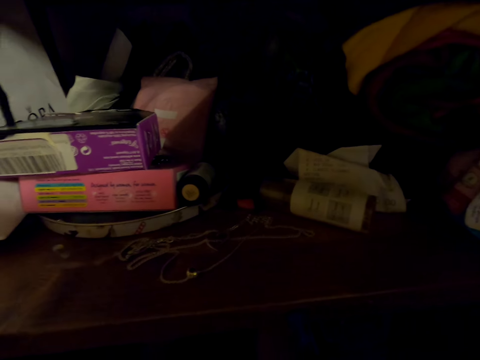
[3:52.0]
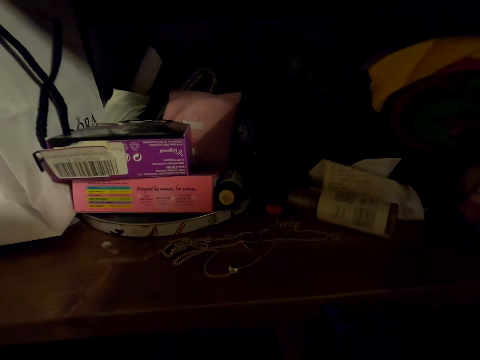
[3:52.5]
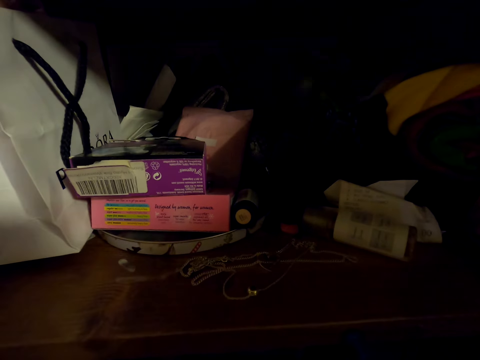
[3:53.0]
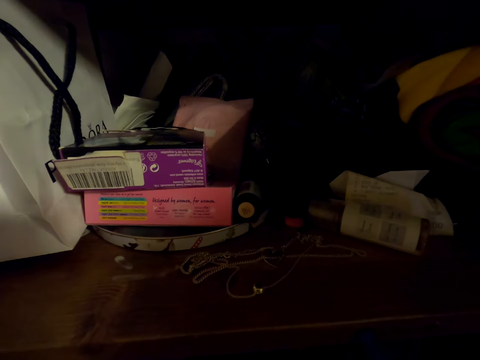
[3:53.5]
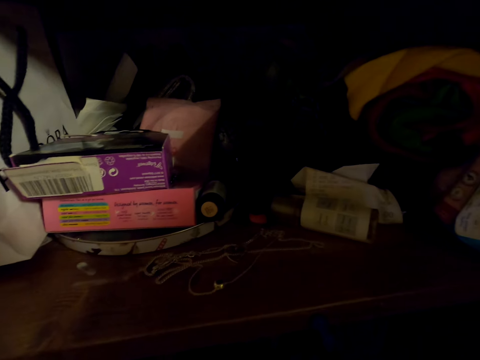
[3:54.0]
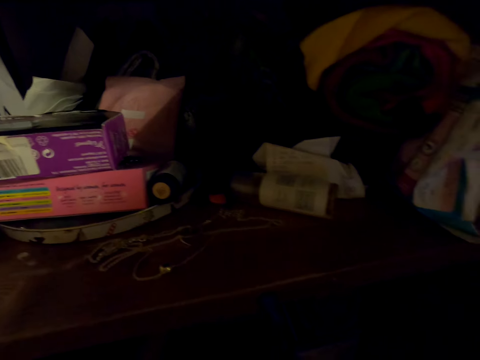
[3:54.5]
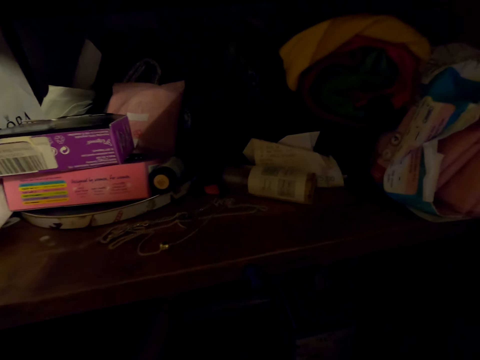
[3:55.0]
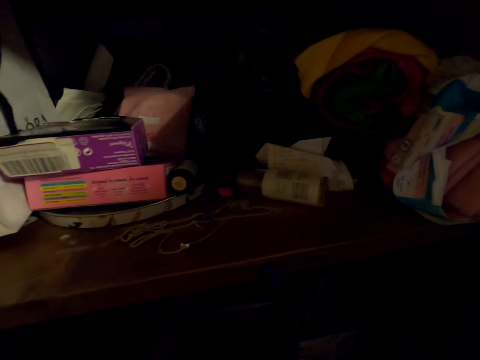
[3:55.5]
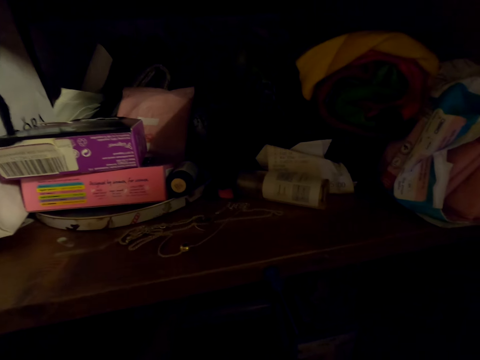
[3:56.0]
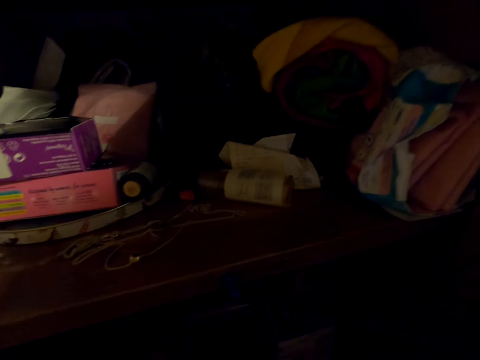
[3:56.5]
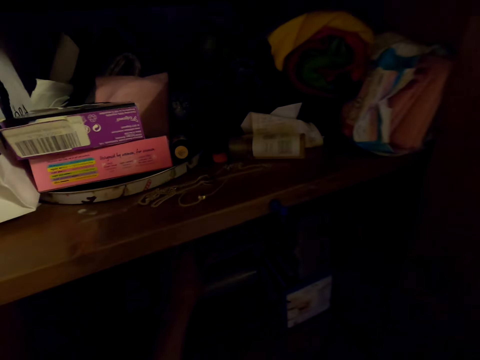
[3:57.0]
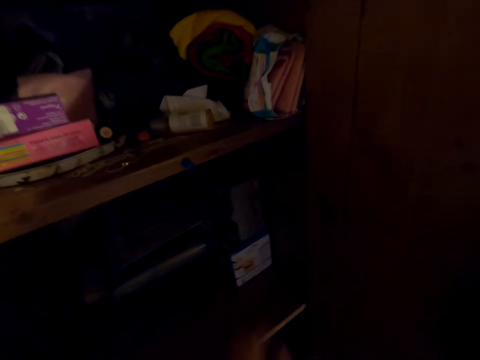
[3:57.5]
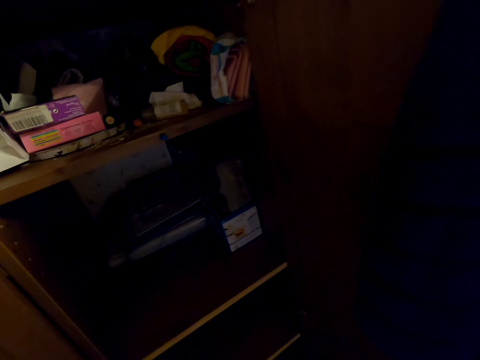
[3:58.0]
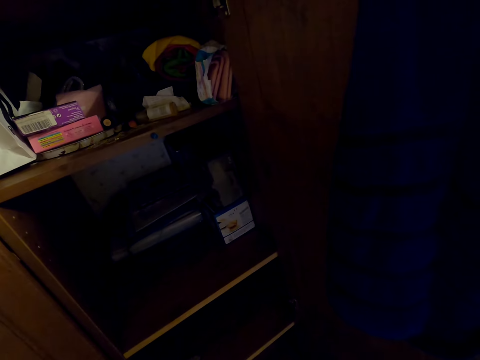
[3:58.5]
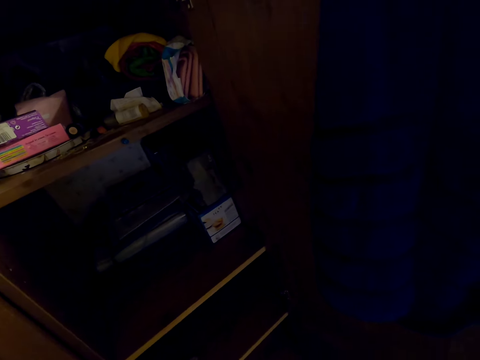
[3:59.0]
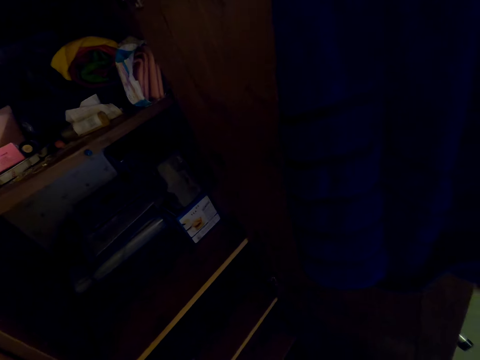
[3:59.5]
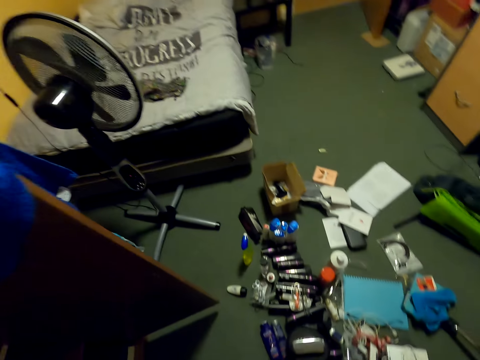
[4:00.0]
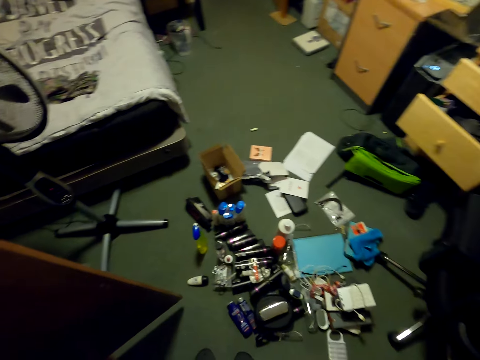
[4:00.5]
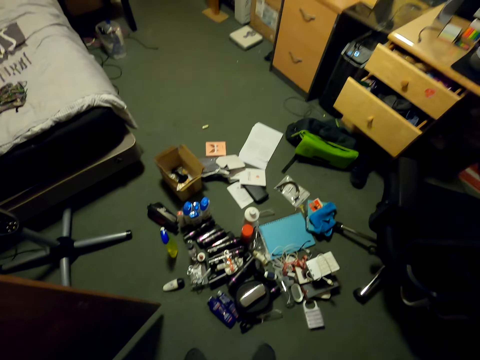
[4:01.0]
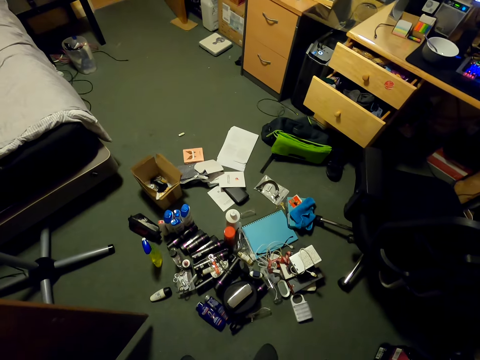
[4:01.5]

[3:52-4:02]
The camera wearer arranges the book in the drawer. They look at the drawer.

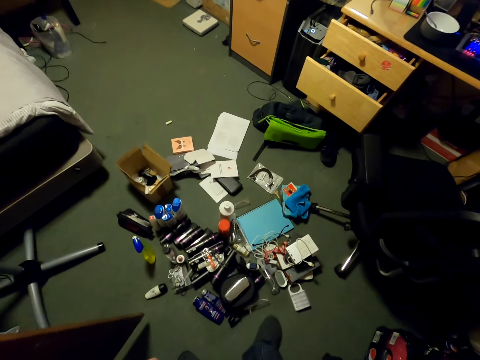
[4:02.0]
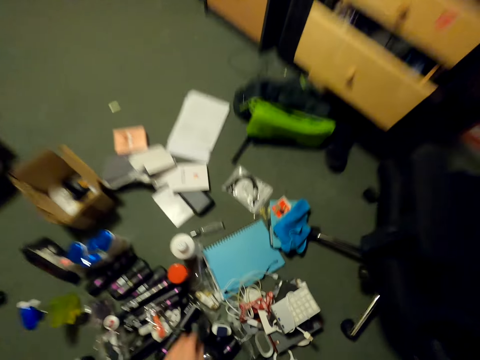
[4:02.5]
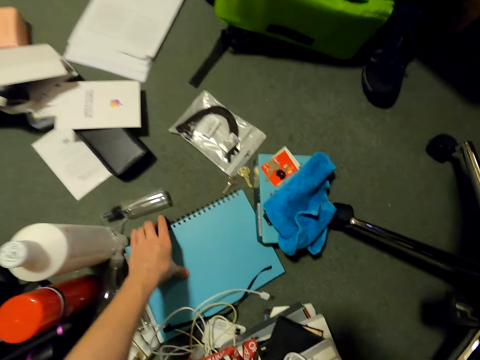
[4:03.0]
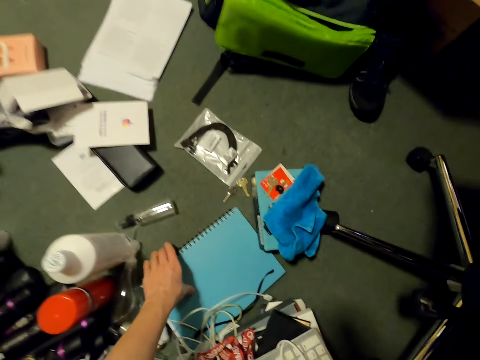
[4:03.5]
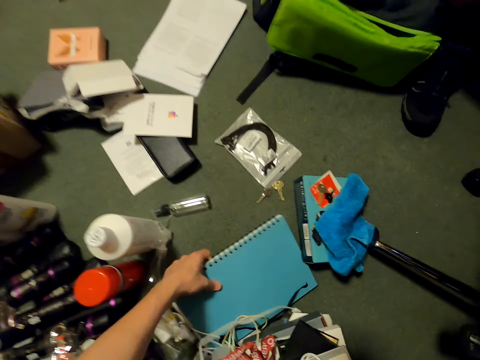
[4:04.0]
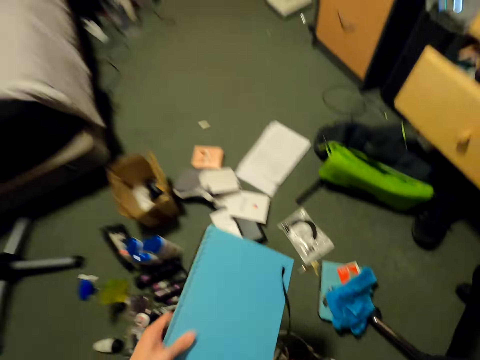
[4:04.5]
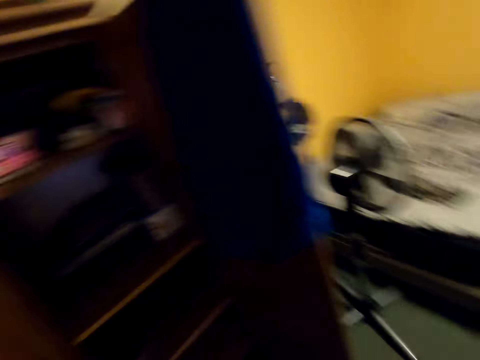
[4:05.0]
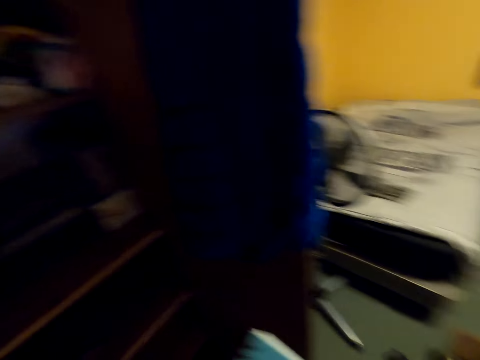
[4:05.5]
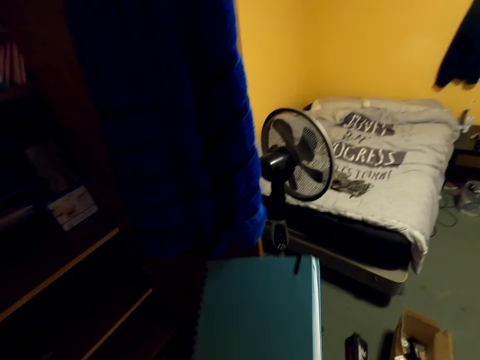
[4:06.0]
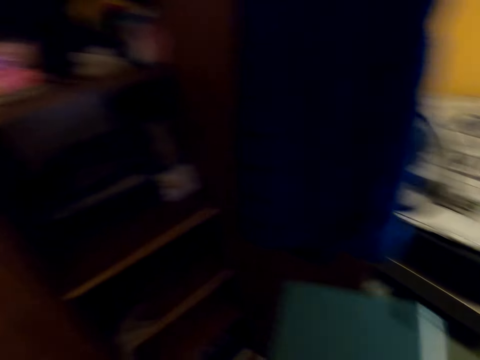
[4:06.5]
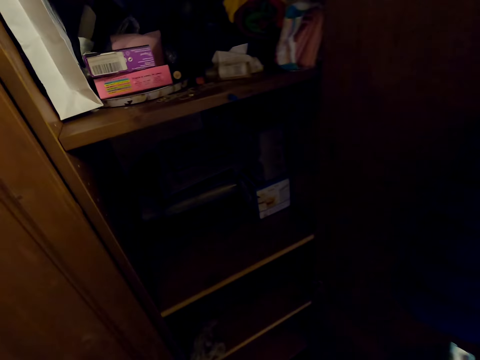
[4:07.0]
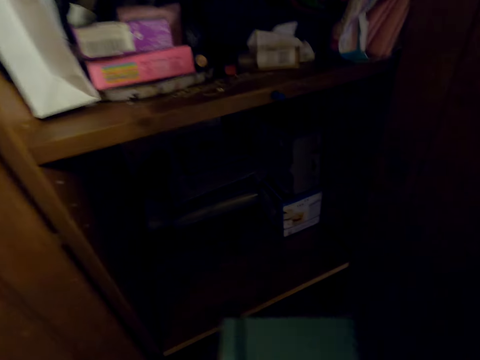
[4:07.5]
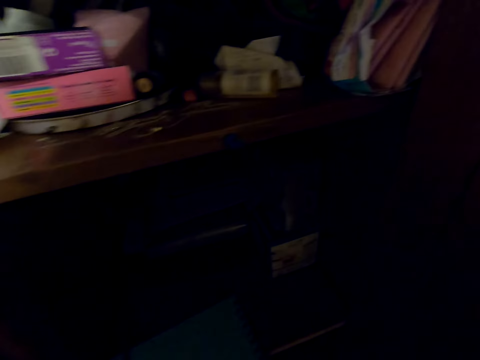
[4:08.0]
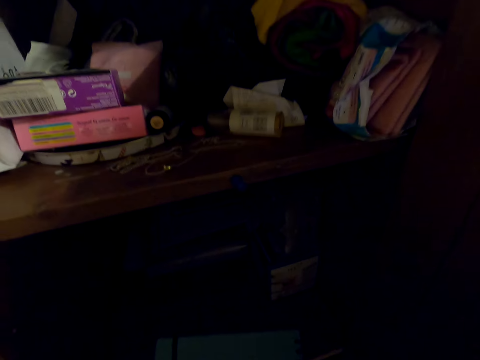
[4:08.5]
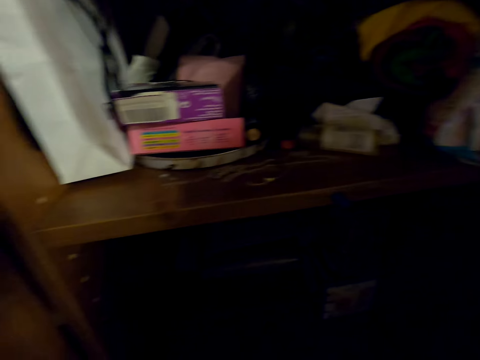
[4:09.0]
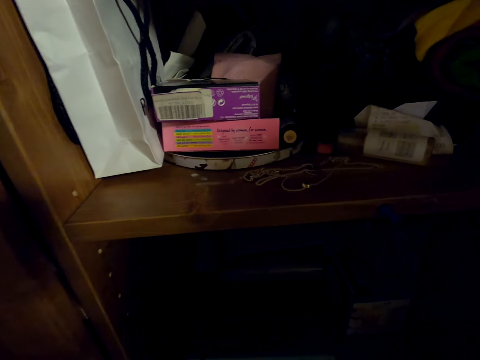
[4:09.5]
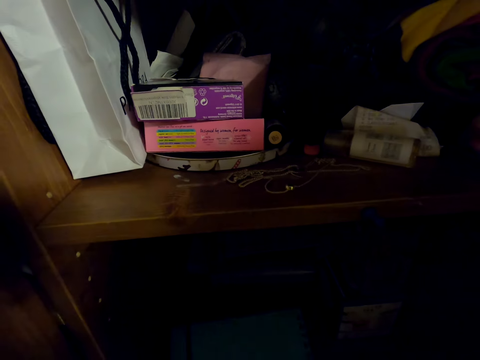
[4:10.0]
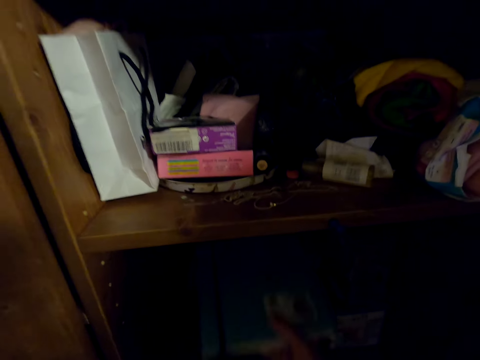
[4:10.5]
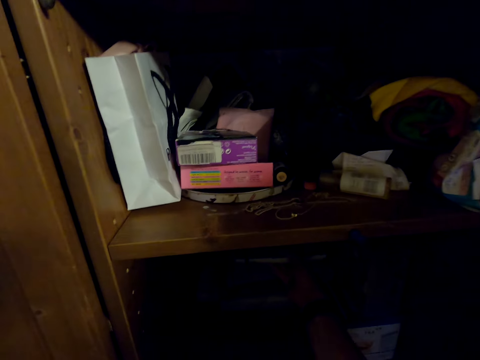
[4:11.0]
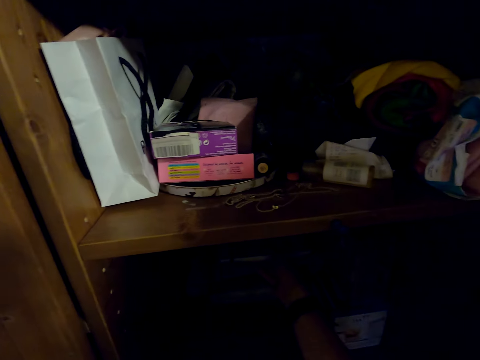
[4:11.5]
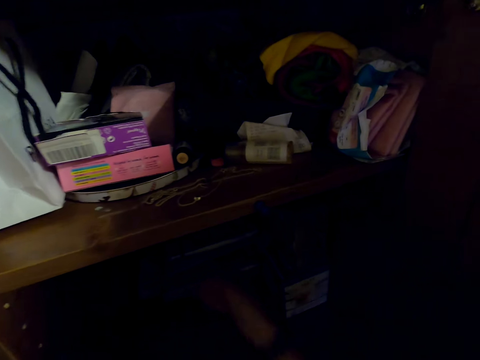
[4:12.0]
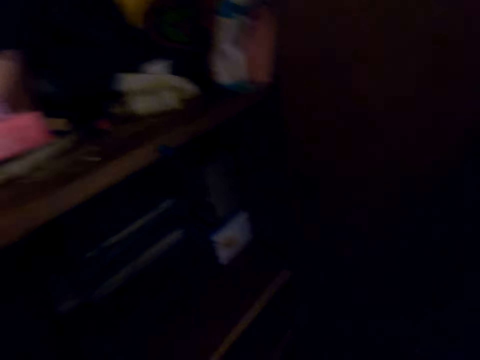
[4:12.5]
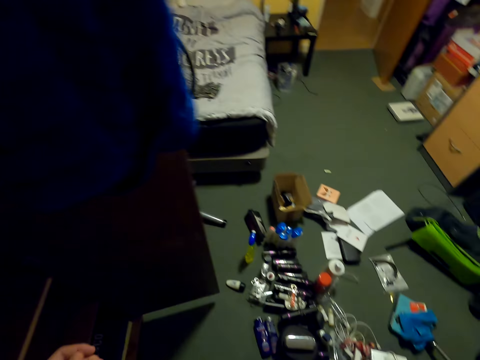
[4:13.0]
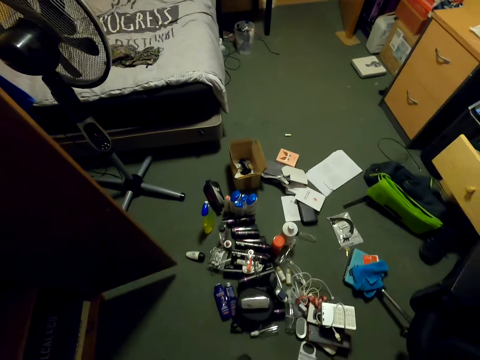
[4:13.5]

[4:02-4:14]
The camera wearer picks the book from the ground. They put the book in the drawer or cupboard.

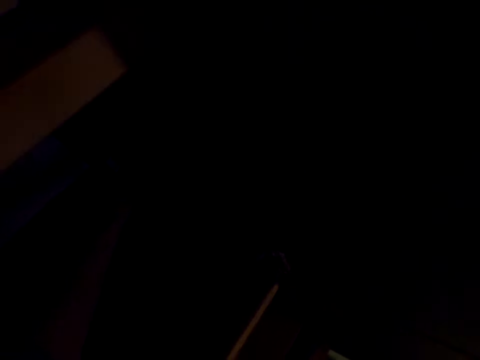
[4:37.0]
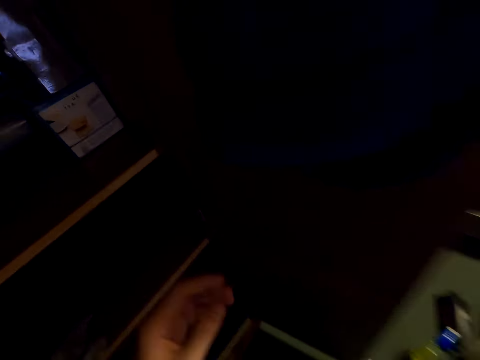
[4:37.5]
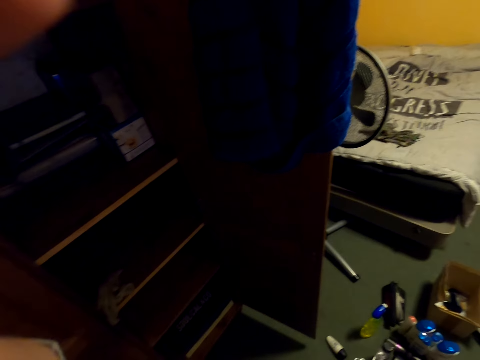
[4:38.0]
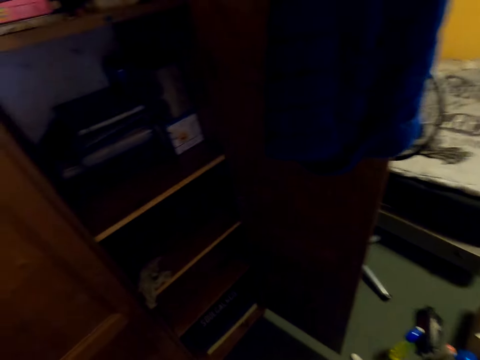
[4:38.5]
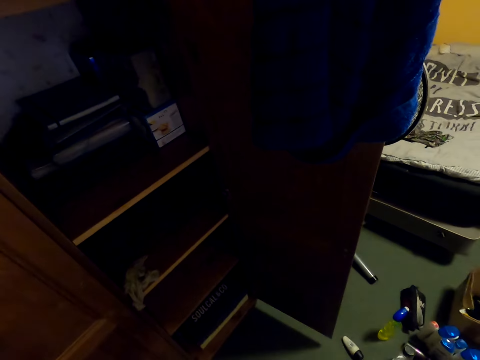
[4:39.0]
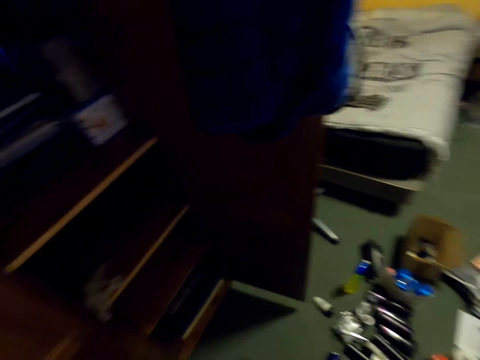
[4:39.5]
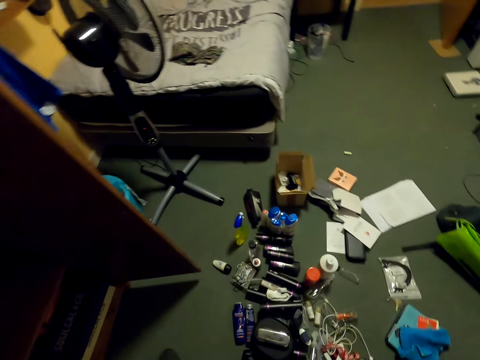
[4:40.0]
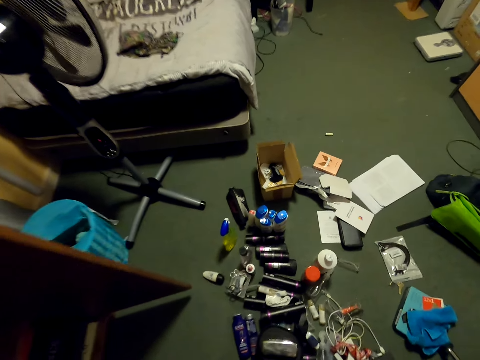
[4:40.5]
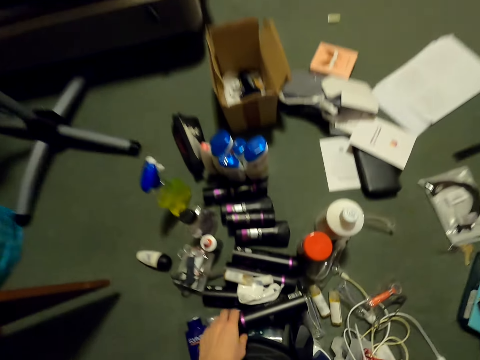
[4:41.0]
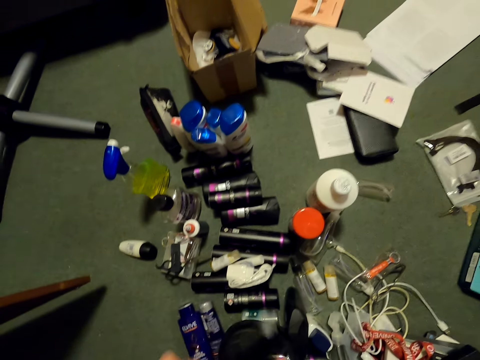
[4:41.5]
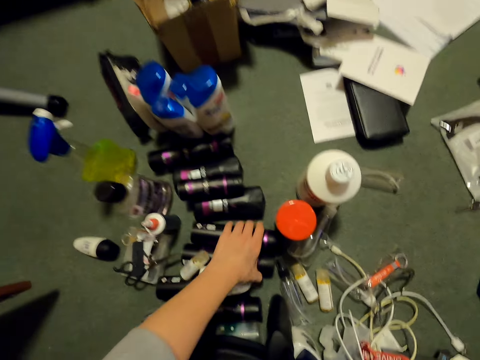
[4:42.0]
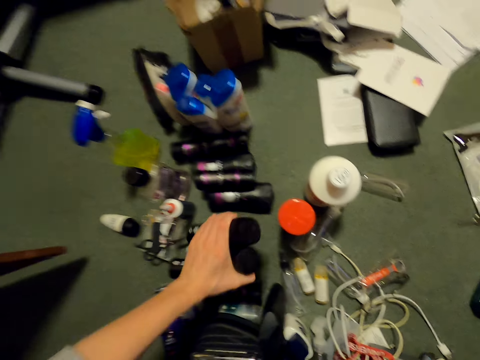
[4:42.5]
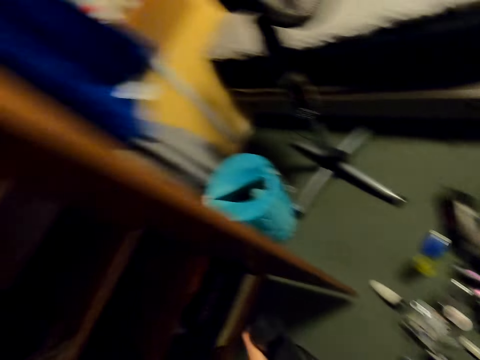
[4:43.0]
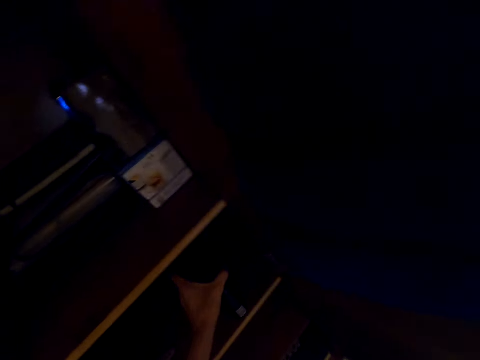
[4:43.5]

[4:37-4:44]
The camera wearer touches something. They look around the room. They pick up the spray cans.
